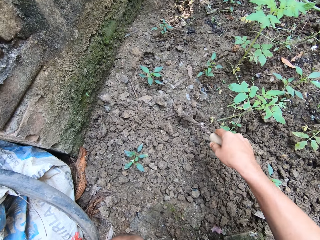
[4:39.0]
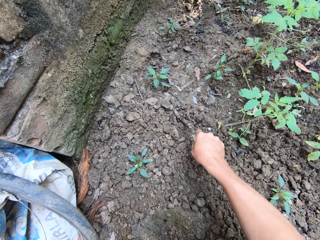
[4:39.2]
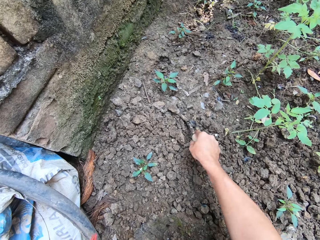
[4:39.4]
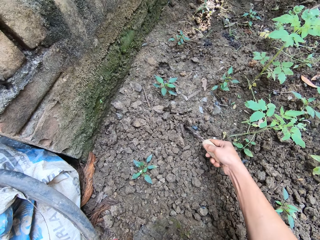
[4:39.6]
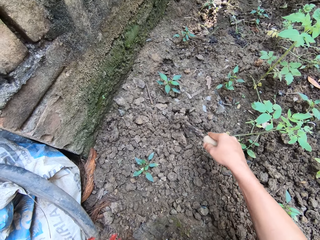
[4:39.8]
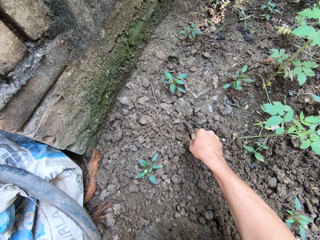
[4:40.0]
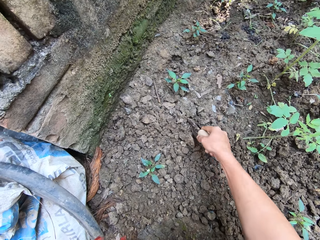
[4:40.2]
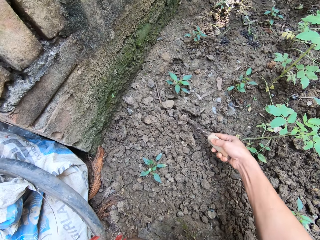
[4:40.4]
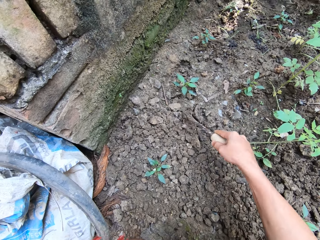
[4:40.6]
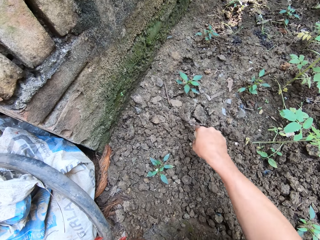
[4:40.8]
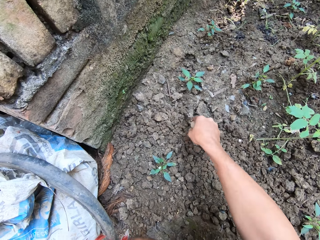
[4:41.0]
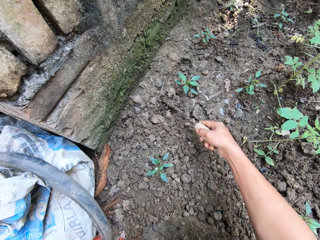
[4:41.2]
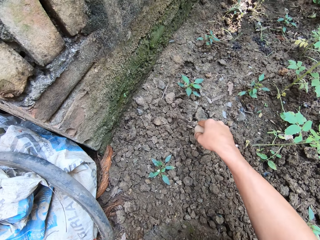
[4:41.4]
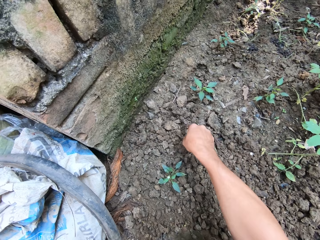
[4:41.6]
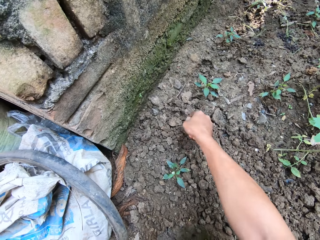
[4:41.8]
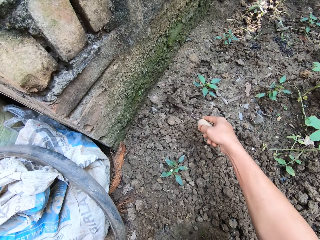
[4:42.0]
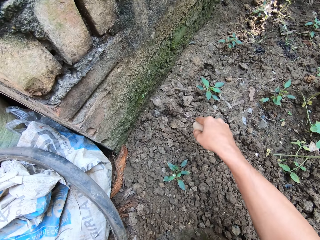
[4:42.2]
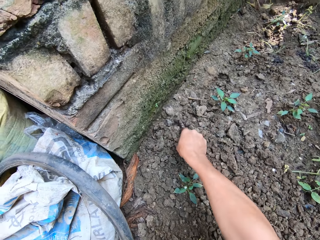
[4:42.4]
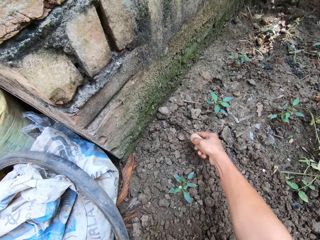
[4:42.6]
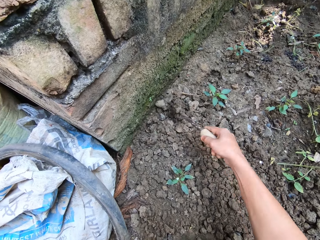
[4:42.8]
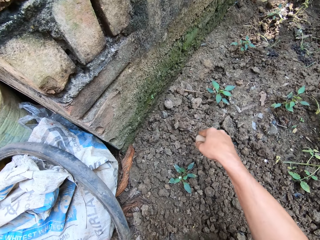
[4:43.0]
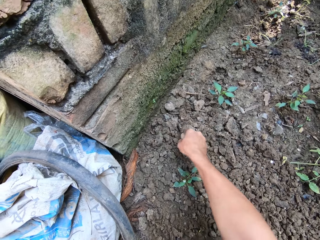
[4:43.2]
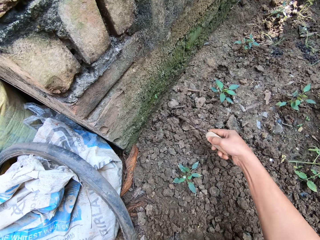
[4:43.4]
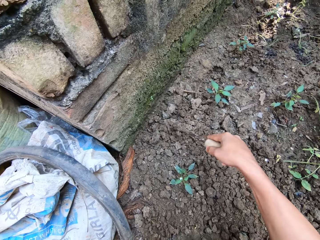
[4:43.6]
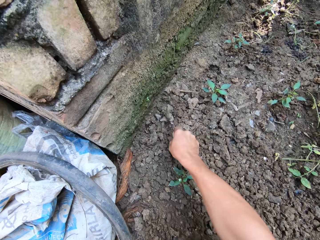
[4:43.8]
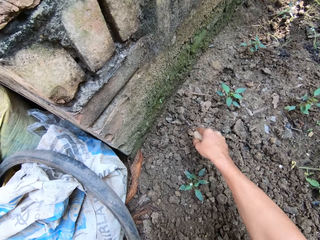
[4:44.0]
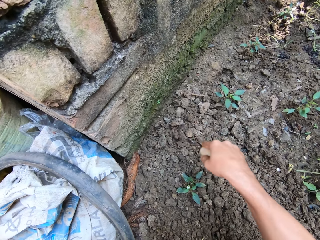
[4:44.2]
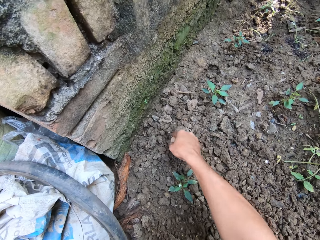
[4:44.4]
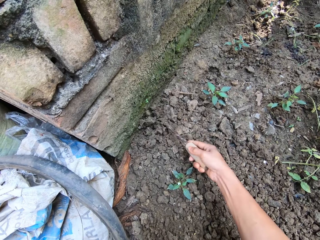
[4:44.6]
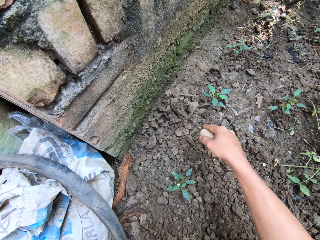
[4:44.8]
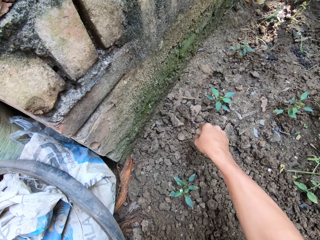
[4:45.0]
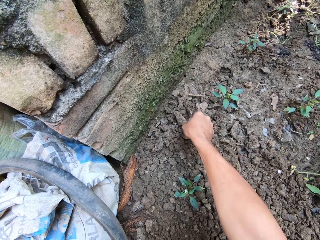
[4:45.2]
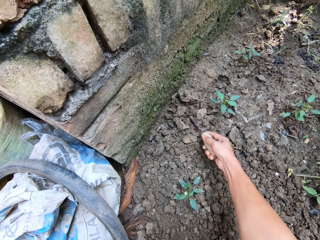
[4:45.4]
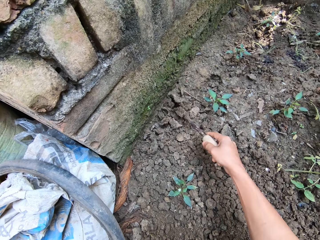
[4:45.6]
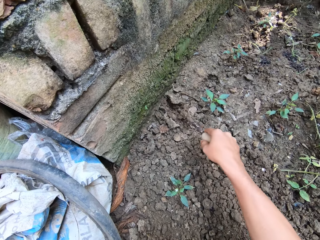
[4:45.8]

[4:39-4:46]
The camera wearer digs up the soil around a tomato seedling with the gardening trowel in her right hand.

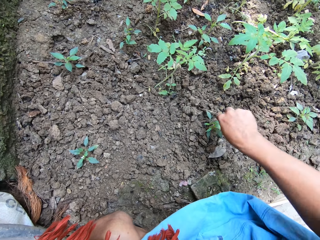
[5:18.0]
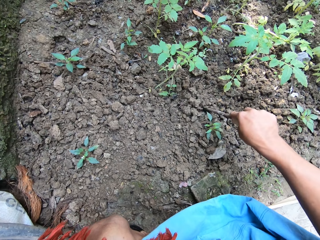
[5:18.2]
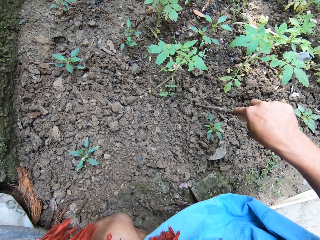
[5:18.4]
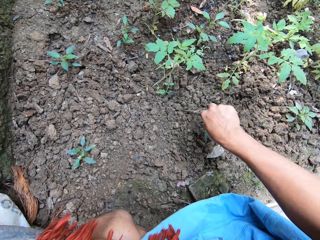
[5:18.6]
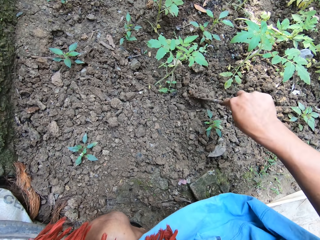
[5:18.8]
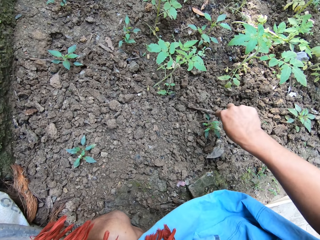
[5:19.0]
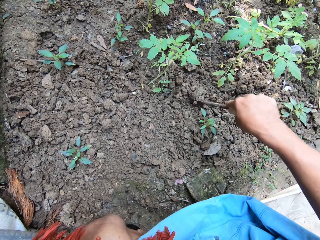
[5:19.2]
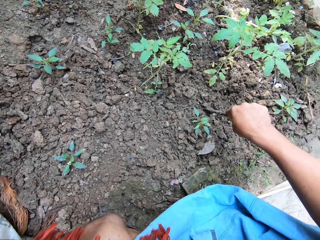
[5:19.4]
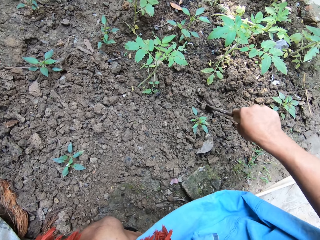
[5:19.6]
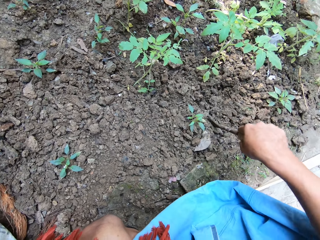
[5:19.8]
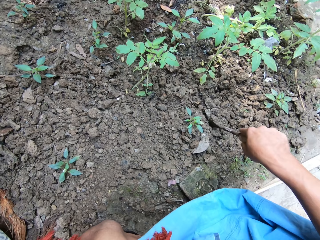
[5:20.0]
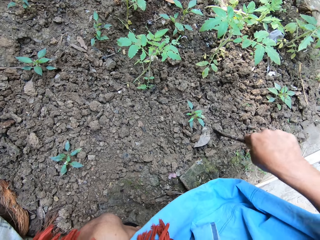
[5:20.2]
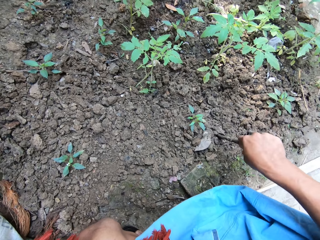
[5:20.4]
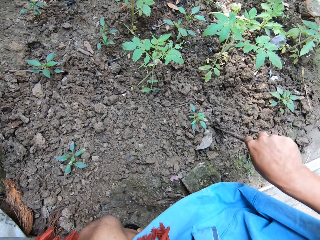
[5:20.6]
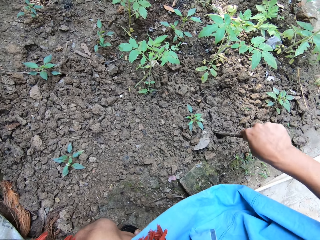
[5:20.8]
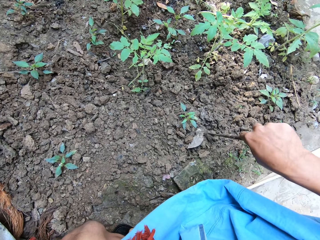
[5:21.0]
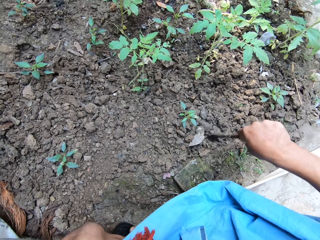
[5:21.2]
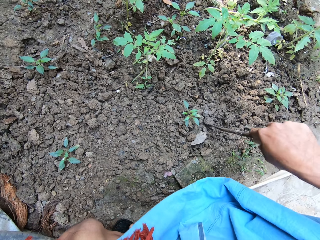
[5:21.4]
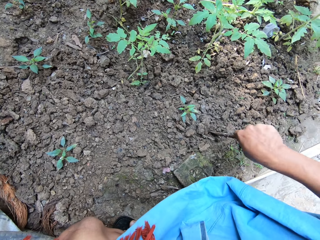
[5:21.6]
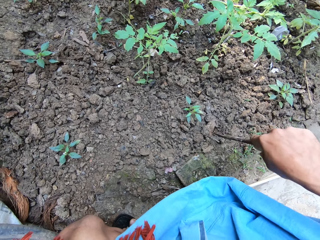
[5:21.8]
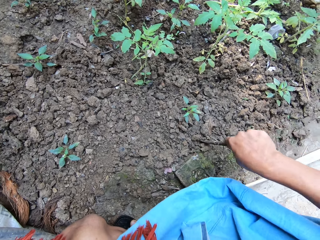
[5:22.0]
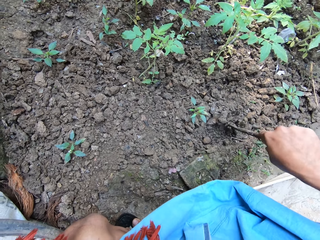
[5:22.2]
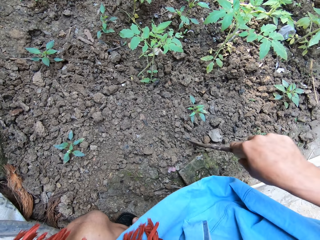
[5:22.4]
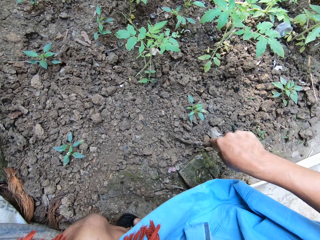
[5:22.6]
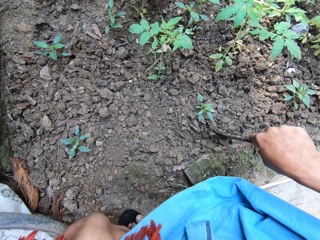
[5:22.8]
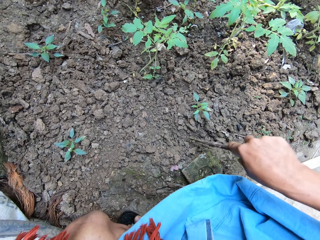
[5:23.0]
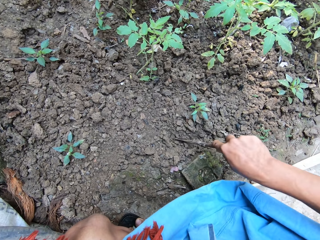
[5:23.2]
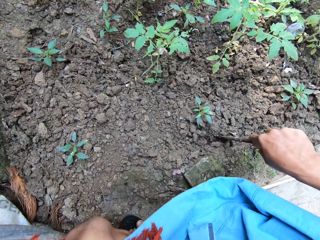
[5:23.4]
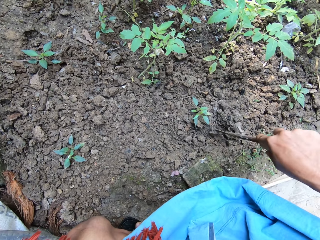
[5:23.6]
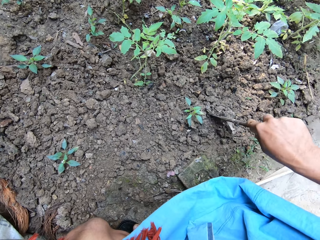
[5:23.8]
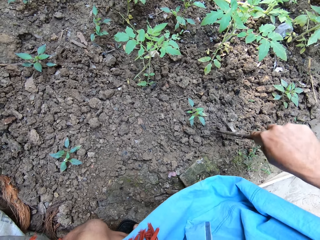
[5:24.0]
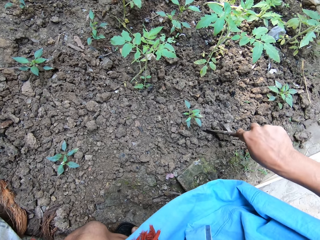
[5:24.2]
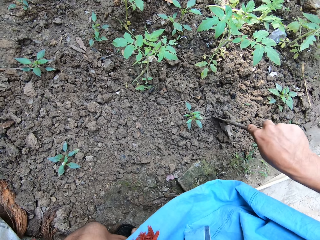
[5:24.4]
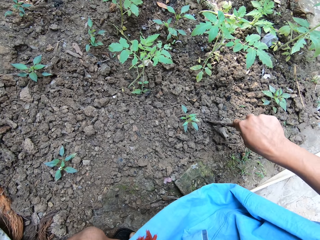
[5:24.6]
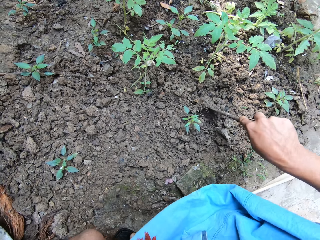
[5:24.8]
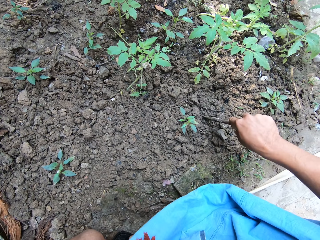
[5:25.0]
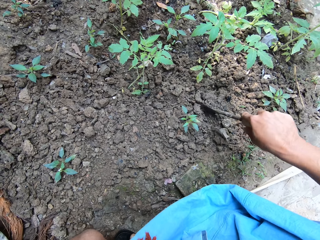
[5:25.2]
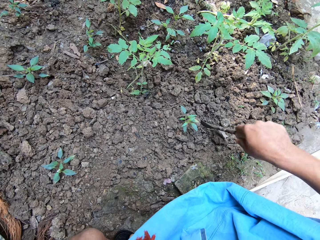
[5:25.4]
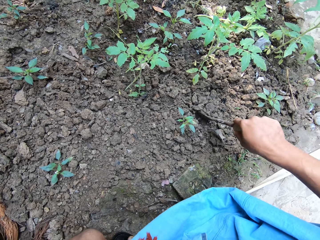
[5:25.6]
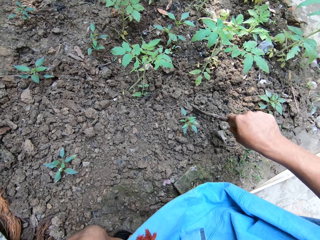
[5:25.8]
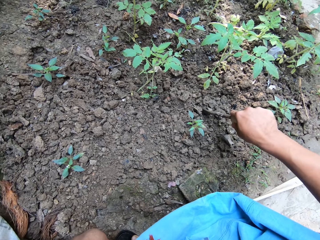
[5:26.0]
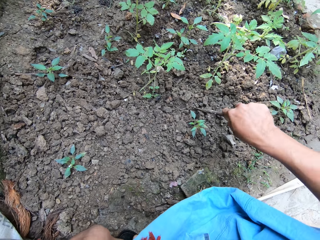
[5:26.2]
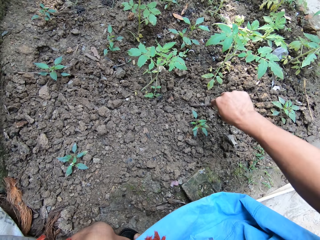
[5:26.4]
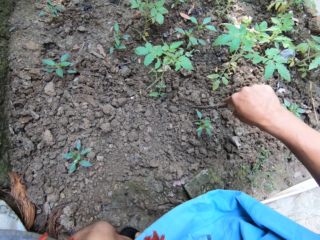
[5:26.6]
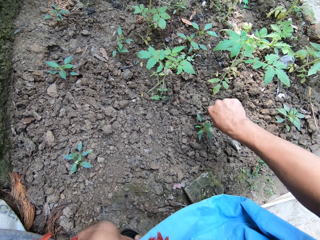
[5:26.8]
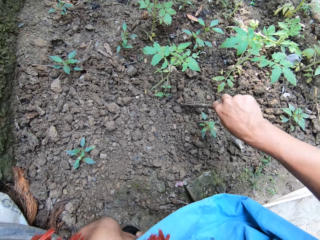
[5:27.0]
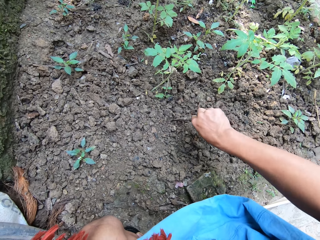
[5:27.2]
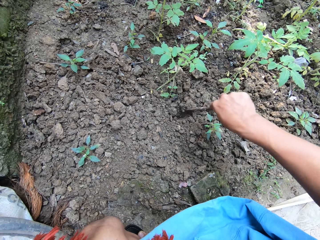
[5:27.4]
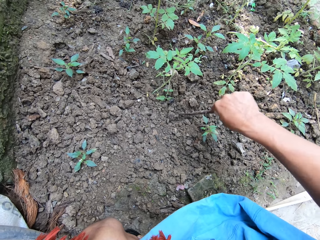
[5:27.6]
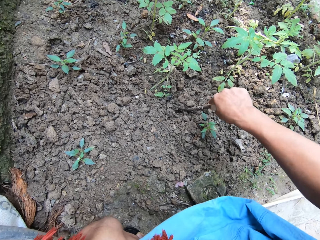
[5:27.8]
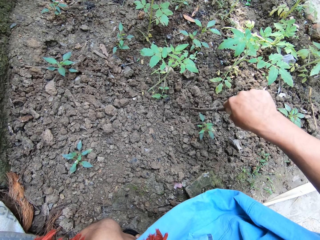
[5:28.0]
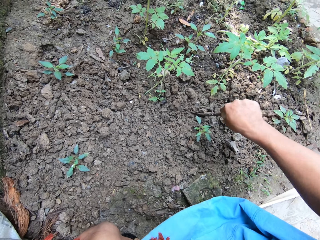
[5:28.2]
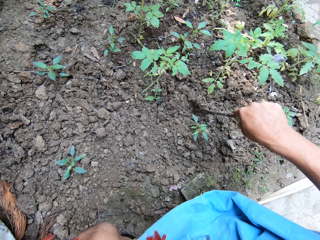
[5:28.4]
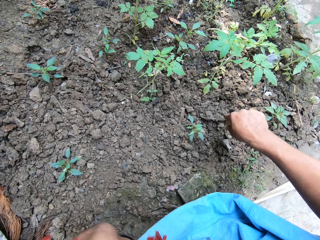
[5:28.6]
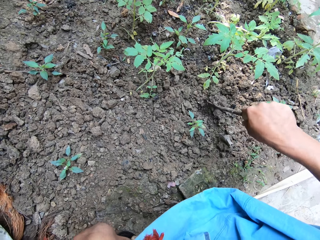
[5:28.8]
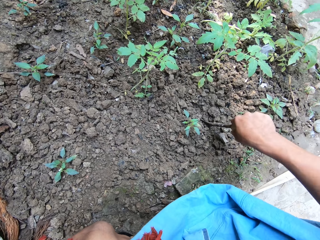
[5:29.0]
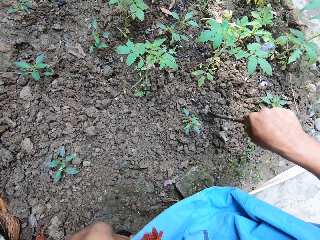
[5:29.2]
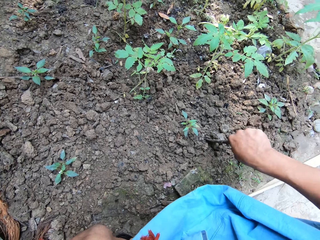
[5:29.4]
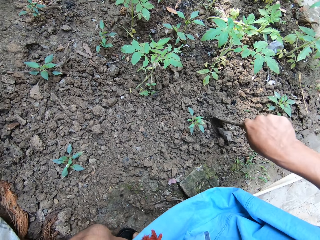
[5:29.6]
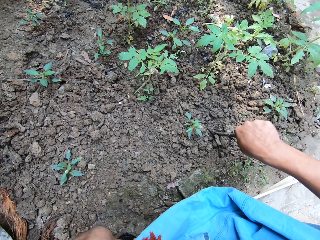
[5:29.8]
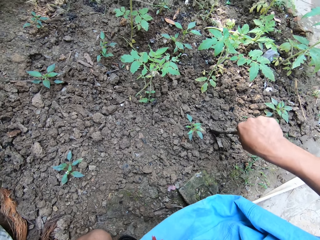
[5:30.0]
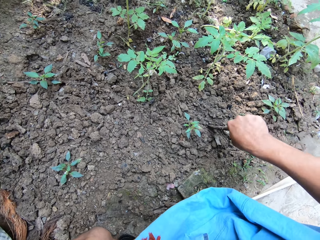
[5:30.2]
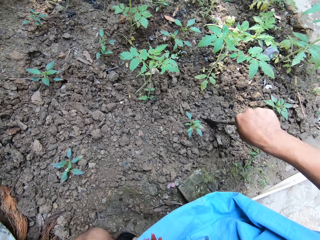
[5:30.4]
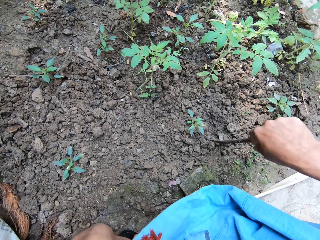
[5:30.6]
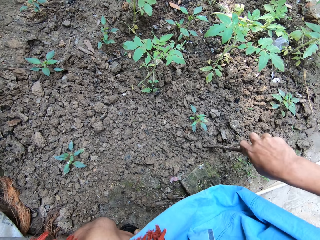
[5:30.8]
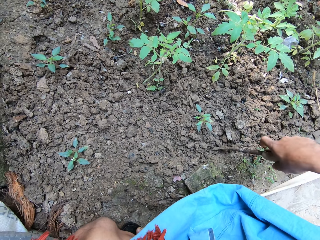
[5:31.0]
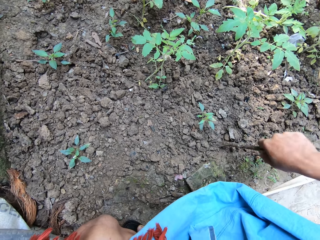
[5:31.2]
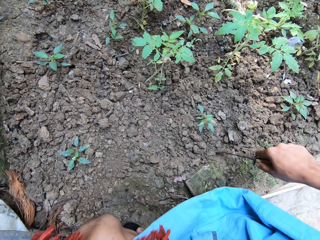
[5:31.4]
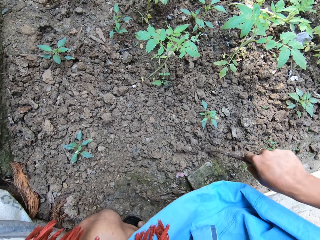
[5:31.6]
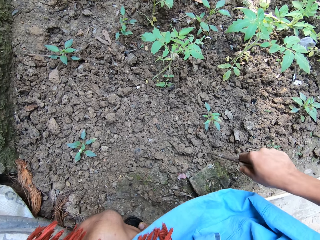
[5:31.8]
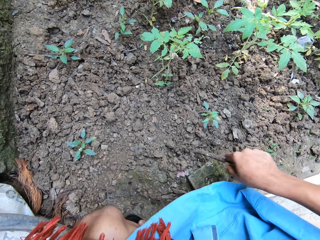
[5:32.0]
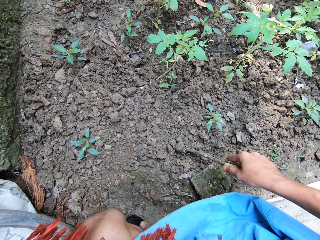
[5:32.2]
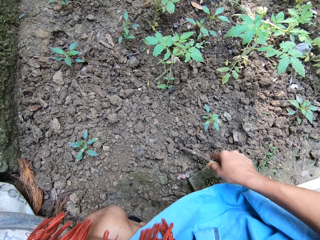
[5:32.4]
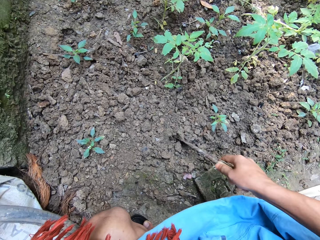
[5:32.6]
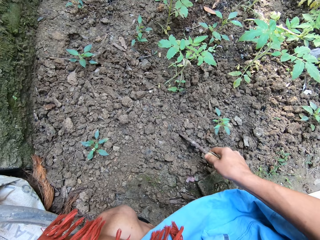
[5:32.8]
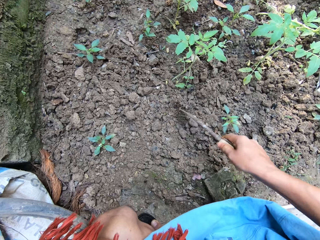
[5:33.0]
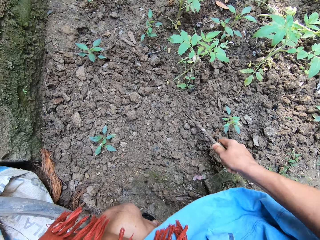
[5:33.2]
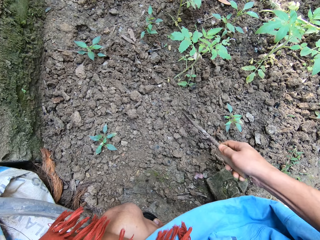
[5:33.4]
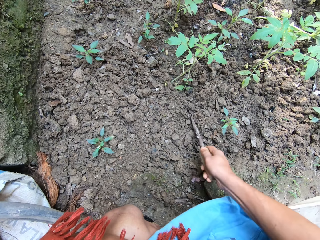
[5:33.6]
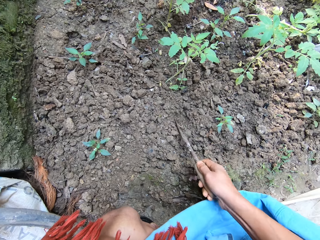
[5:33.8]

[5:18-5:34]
The camera wearer digs the soil around a tomato seedling with the gardening trowel in her right hand.
